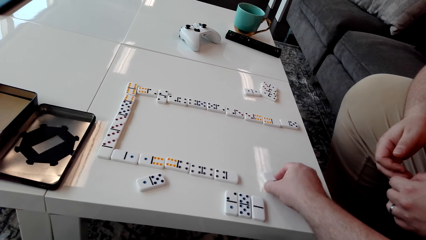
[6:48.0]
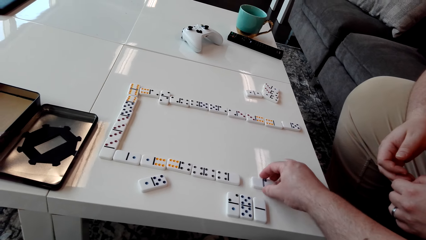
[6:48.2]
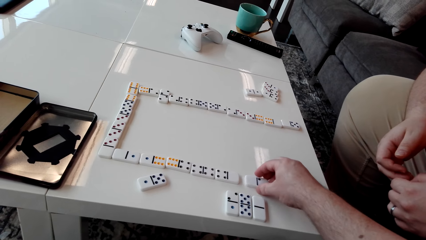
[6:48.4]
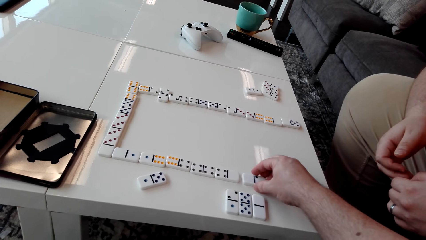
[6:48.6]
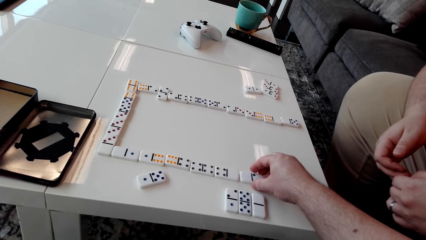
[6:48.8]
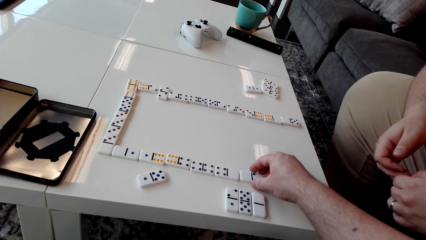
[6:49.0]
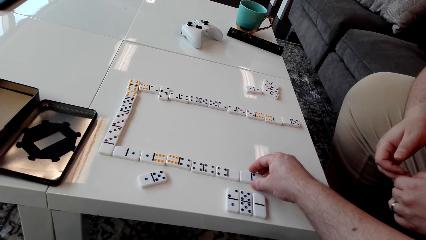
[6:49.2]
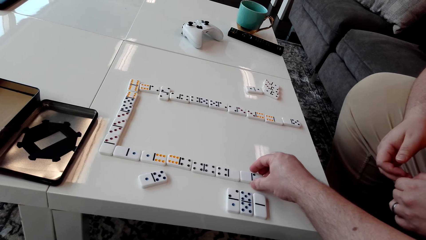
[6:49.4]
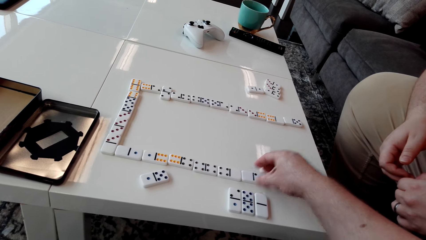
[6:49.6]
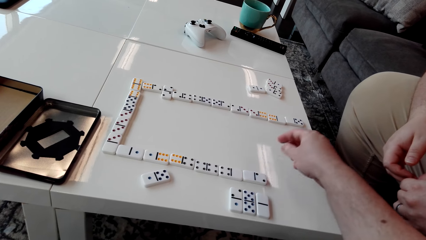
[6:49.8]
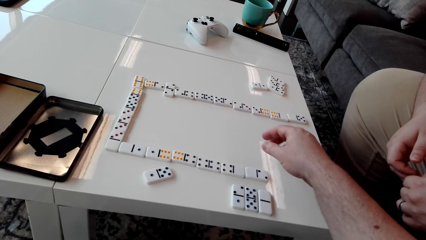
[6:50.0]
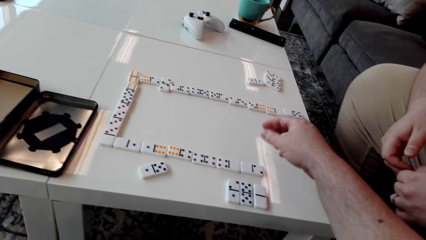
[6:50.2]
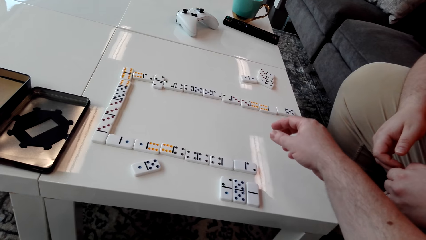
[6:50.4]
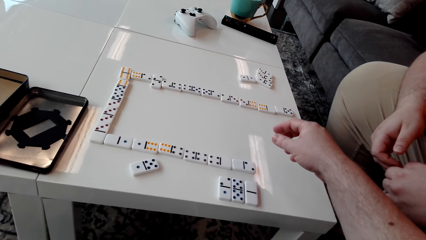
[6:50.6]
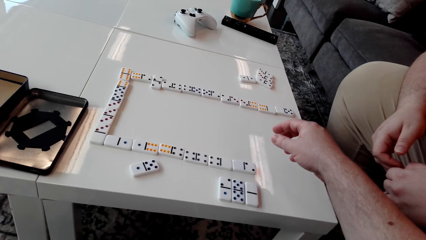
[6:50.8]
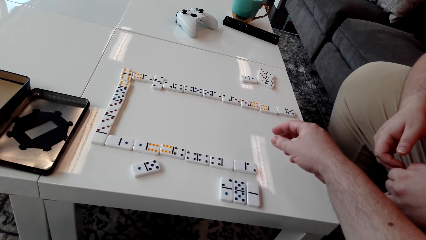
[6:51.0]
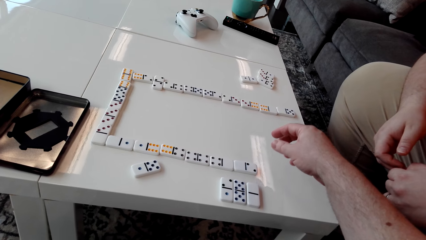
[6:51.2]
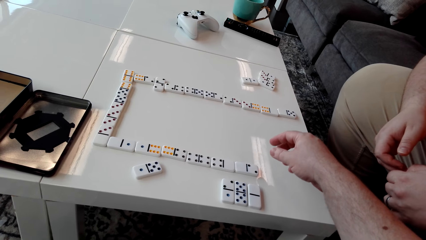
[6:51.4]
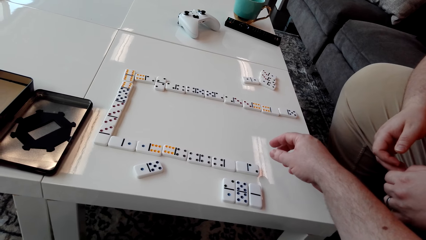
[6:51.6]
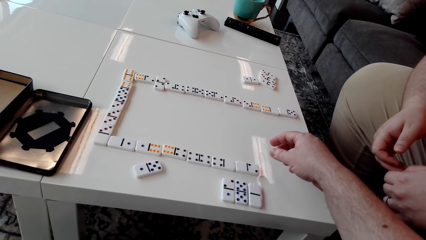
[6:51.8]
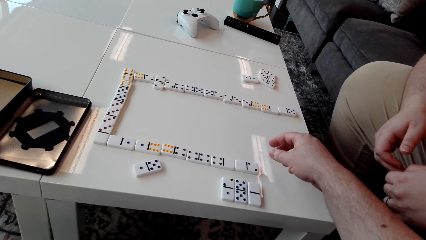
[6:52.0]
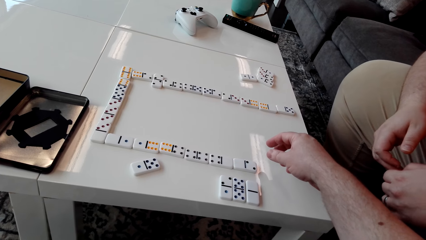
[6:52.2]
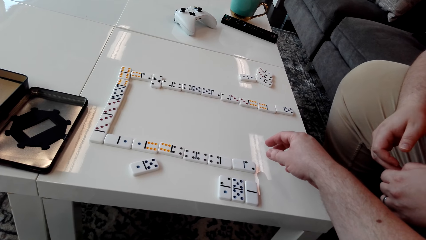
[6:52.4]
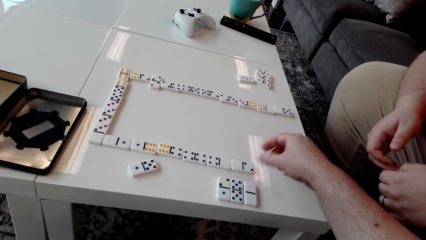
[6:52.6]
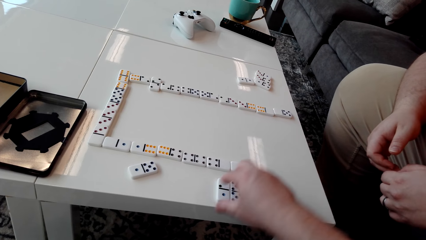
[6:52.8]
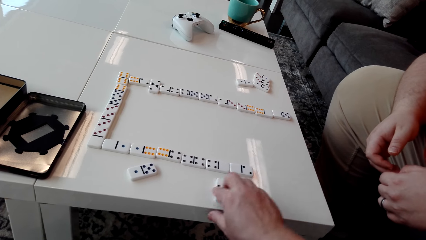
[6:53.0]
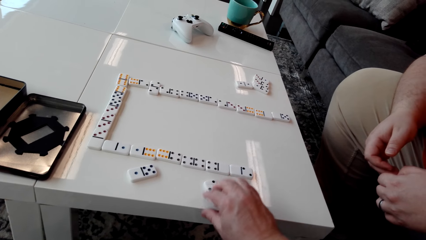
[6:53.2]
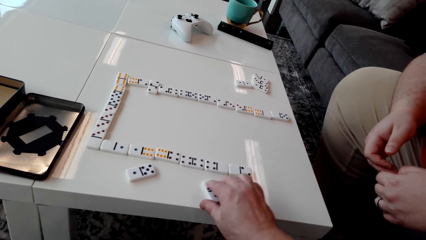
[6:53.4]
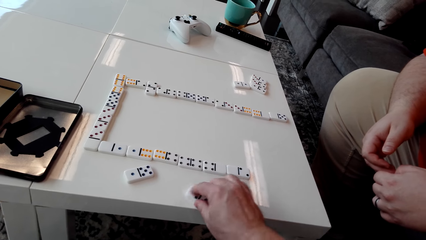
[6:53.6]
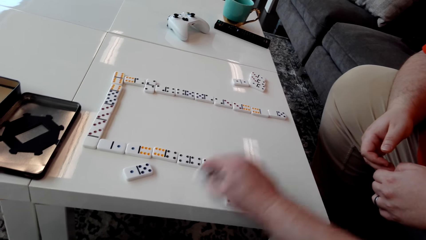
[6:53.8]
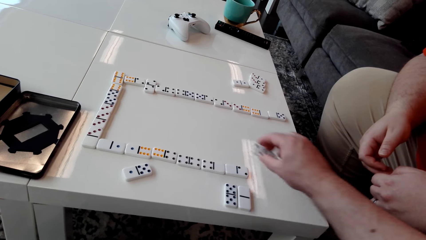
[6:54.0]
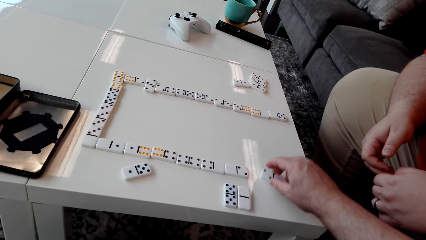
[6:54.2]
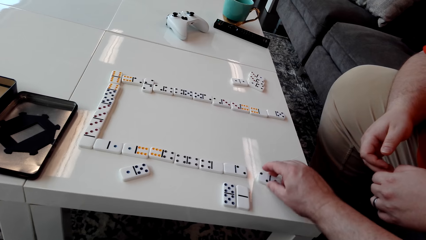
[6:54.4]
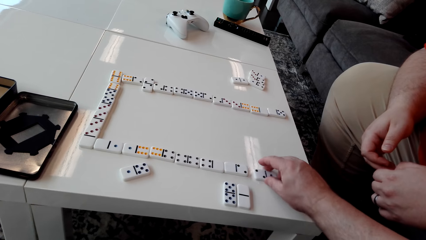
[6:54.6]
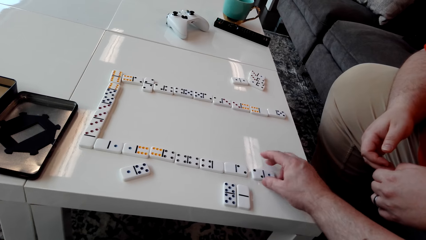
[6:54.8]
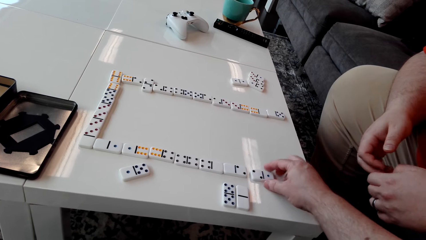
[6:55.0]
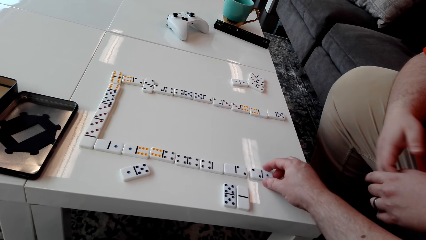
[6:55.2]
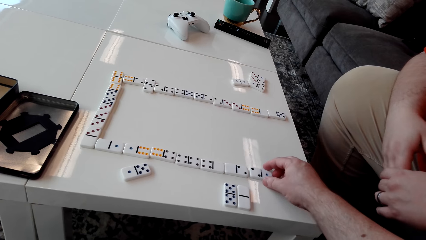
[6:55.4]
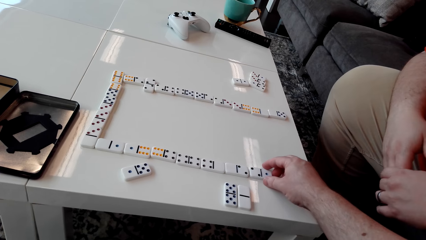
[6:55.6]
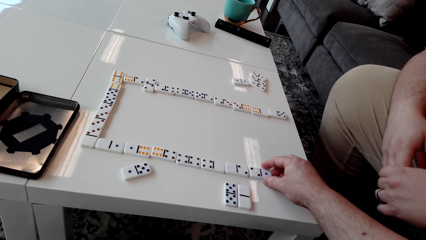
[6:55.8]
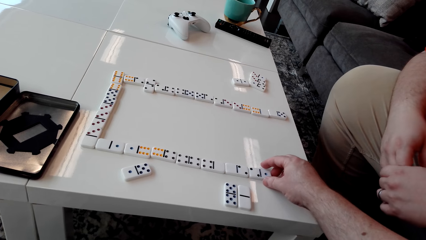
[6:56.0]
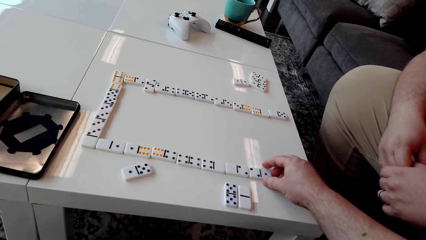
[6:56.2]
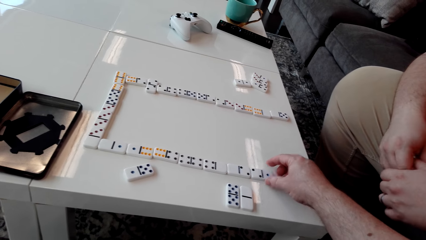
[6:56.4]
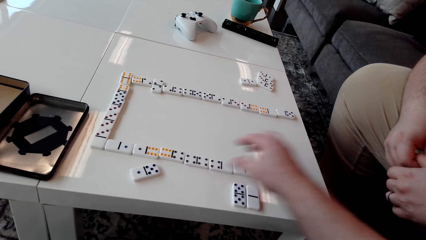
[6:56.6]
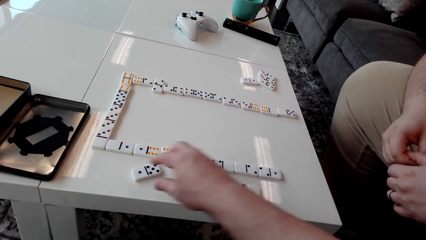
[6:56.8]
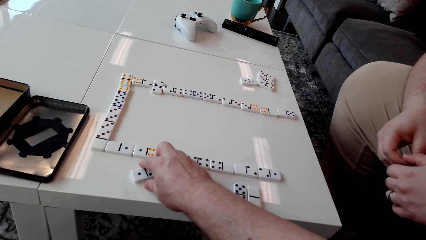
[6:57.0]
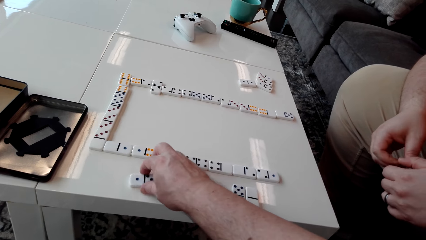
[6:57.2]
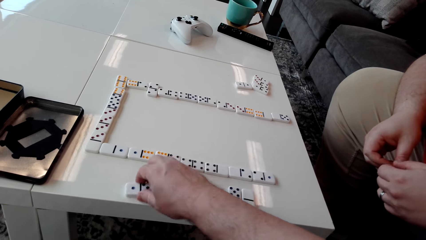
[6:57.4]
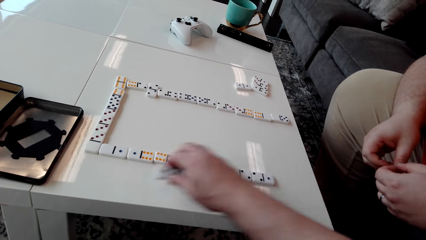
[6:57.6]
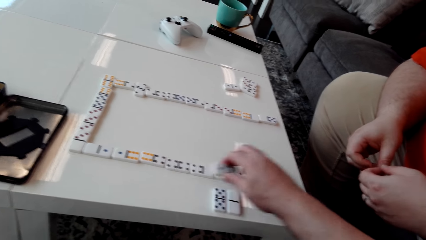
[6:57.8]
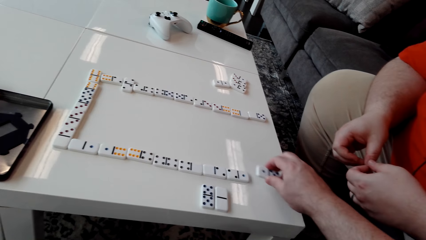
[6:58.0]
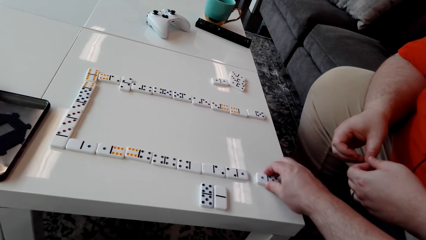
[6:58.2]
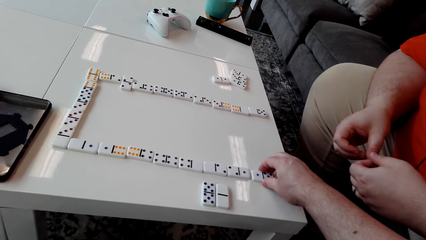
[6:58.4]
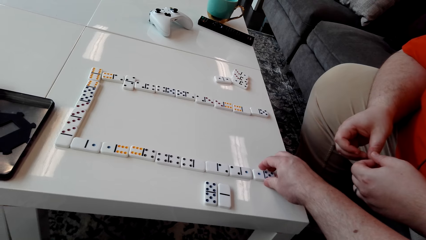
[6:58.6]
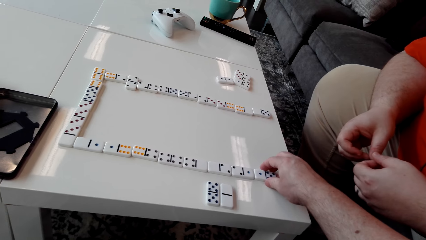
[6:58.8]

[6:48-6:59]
The camera wearer drags the domino piece on the table. They move their right hand. They stare at the domino pieces on the table. They pick a domino piece. They place the domino piece on the table. They pick a domino piece. They place the domino piece on the table.

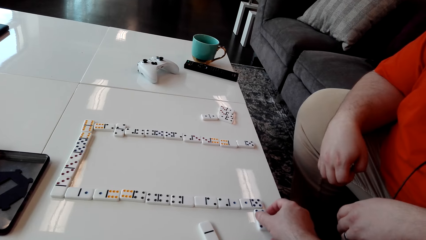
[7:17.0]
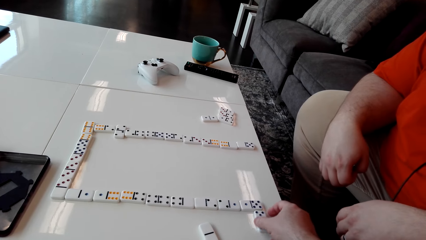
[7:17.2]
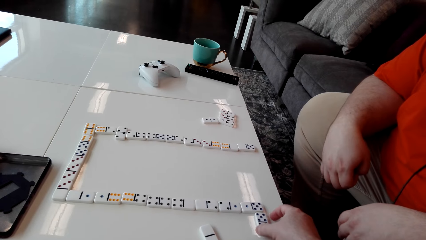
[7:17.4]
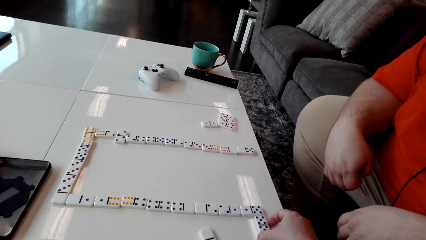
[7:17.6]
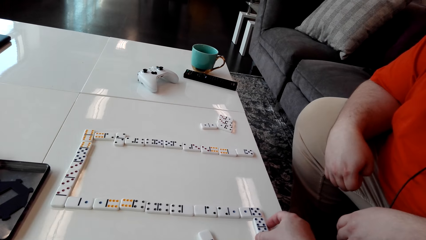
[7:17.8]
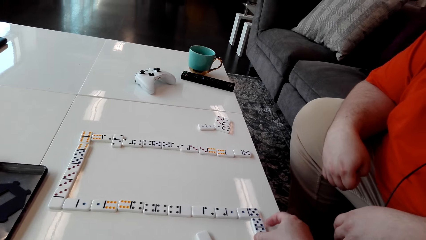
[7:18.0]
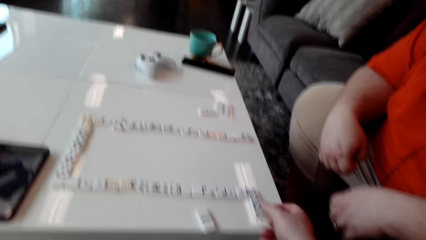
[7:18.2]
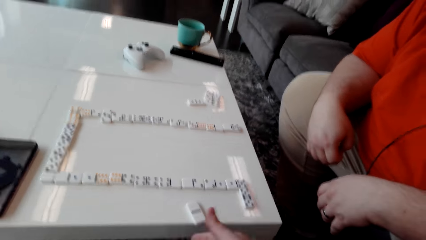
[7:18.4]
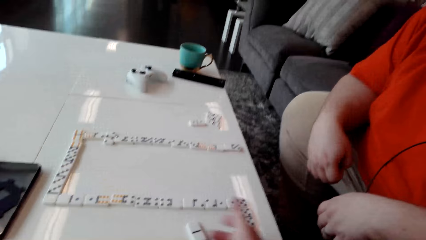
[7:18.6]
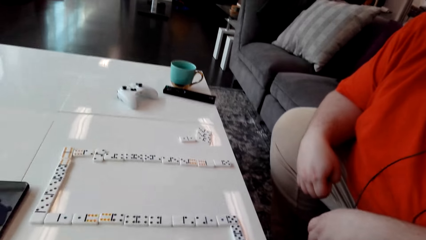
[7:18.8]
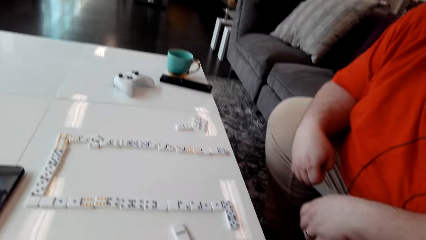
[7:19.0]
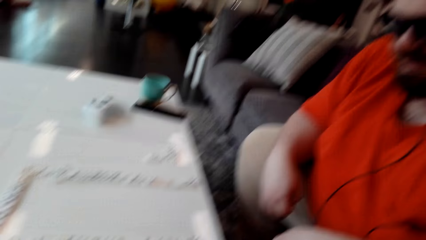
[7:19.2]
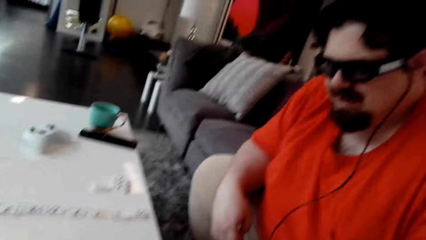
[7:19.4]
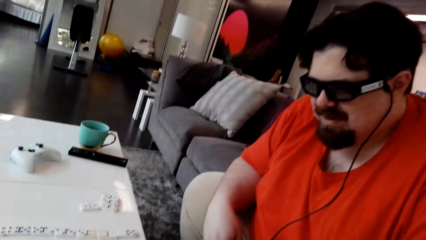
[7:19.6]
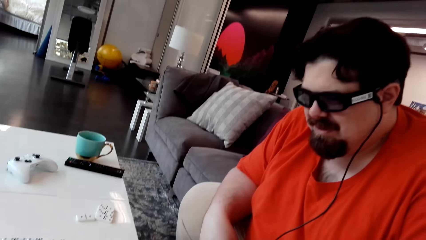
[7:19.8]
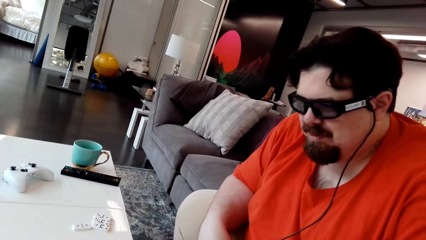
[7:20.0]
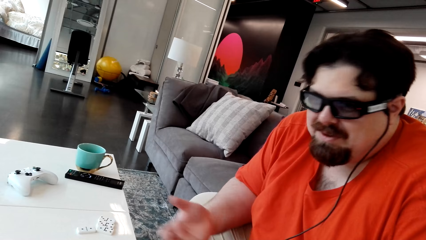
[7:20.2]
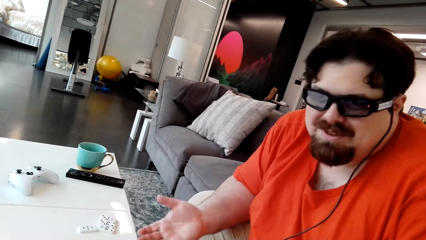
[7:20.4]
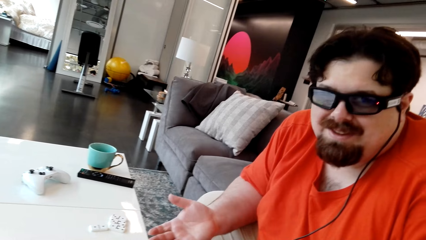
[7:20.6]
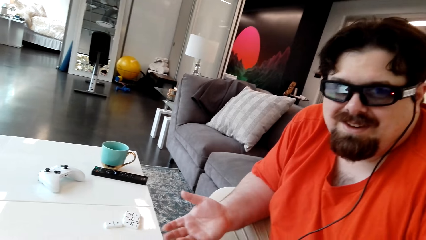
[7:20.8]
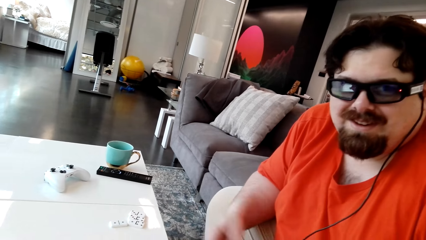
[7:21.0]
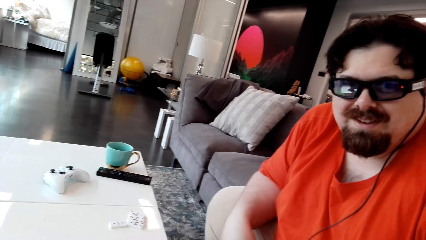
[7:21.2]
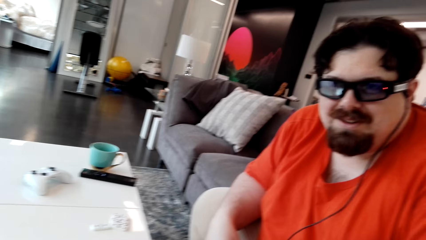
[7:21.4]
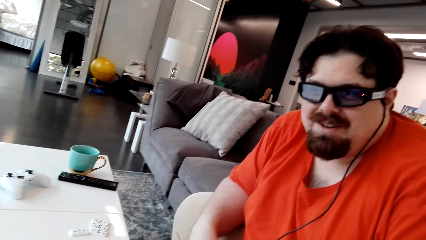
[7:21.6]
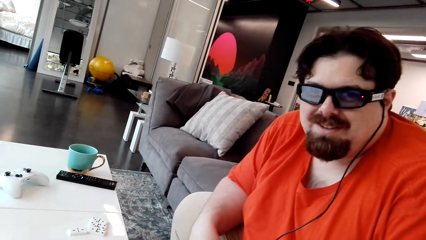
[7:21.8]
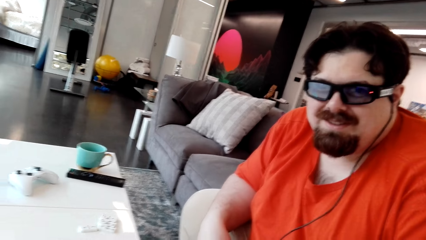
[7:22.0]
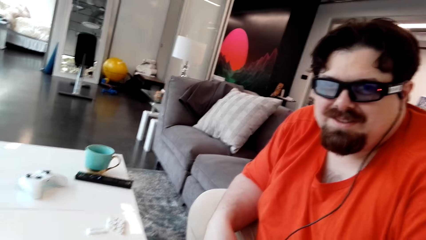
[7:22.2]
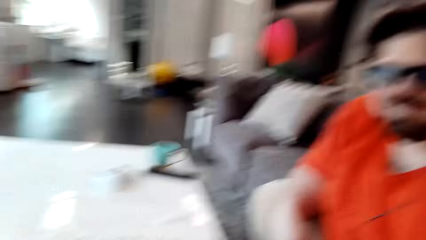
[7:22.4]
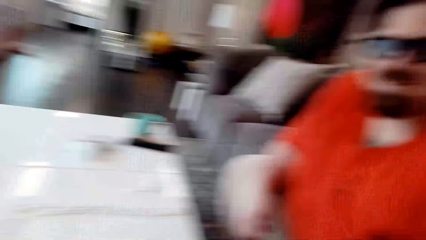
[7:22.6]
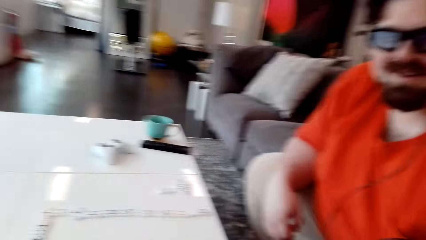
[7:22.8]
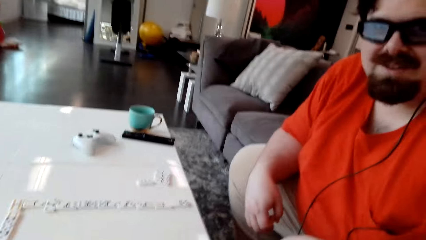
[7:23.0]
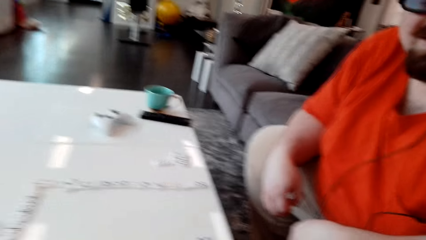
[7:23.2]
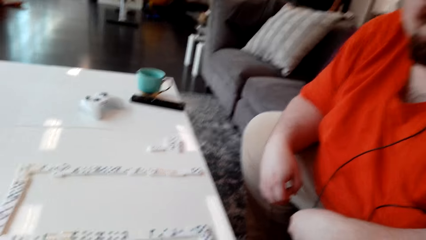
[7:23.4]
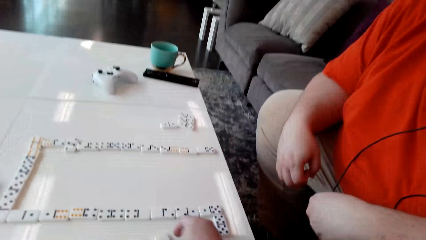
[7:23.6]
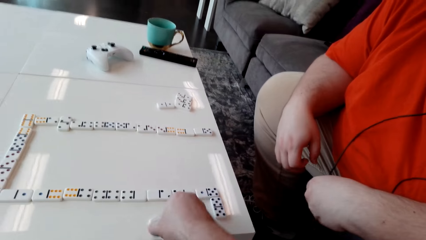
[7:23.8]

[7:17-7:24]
The camera wearer picks a domino piece. A man speaks with gestures.
